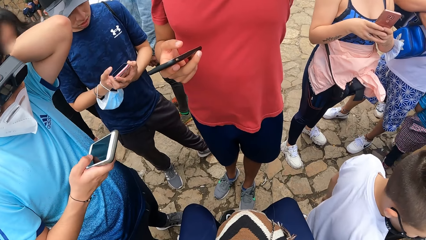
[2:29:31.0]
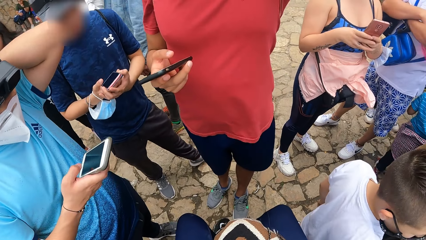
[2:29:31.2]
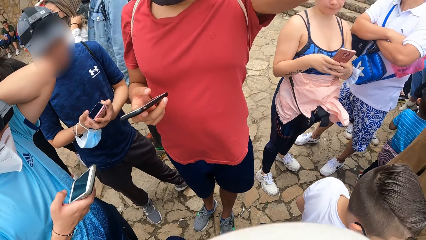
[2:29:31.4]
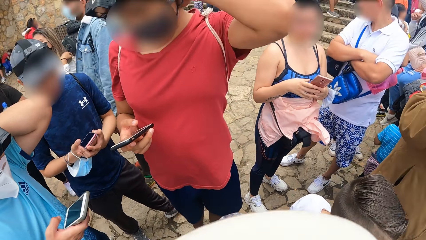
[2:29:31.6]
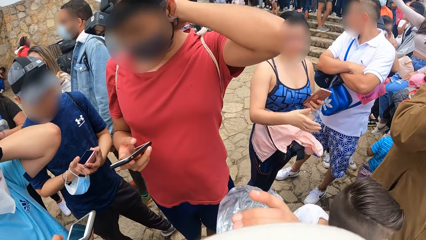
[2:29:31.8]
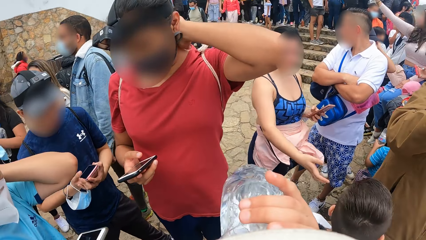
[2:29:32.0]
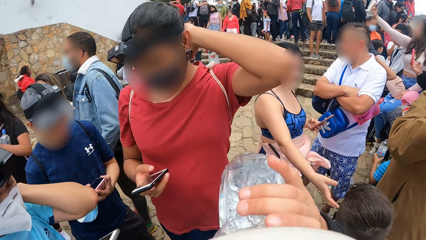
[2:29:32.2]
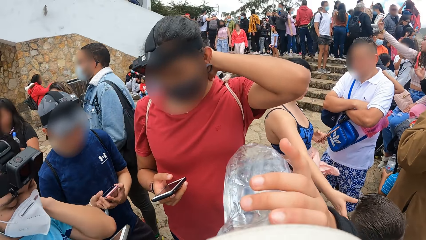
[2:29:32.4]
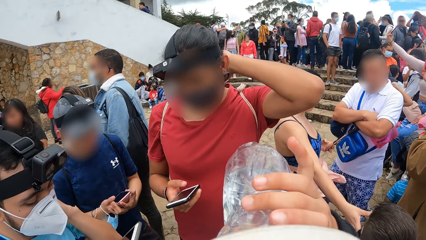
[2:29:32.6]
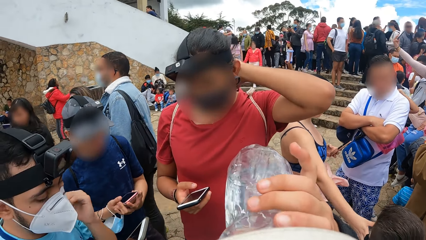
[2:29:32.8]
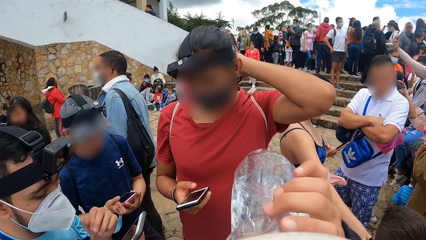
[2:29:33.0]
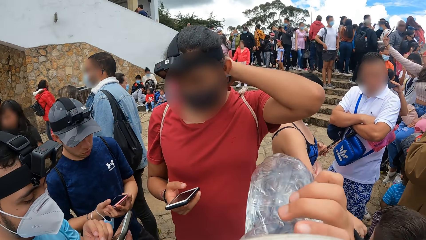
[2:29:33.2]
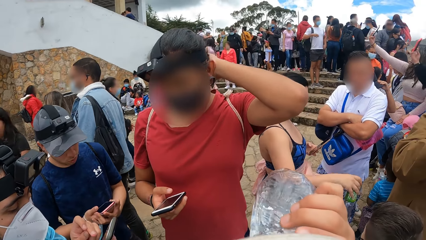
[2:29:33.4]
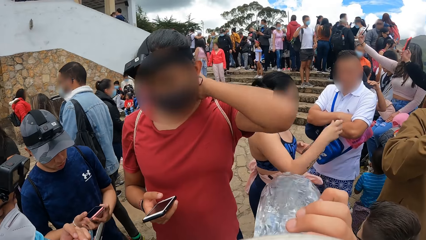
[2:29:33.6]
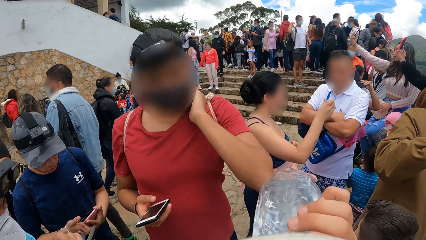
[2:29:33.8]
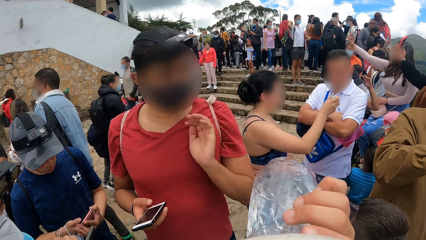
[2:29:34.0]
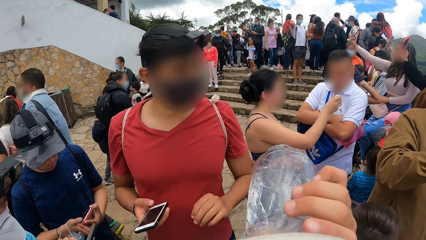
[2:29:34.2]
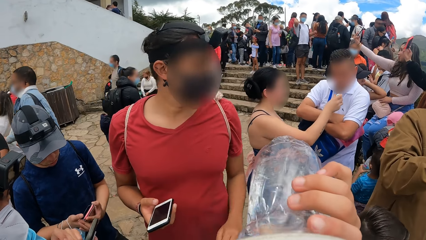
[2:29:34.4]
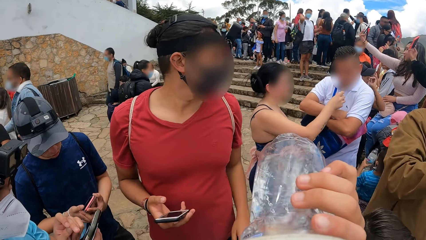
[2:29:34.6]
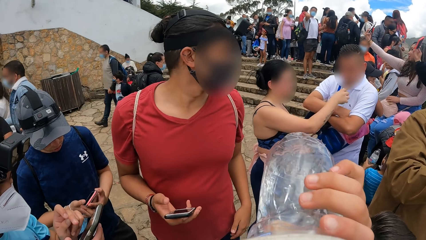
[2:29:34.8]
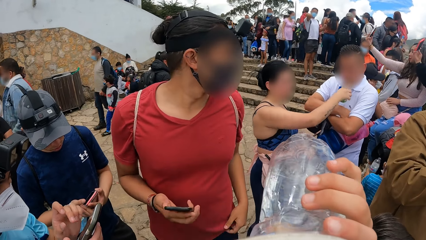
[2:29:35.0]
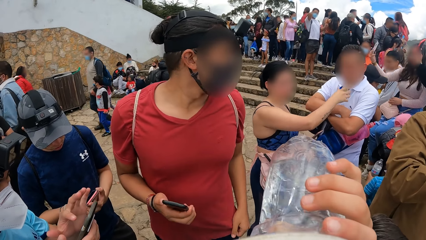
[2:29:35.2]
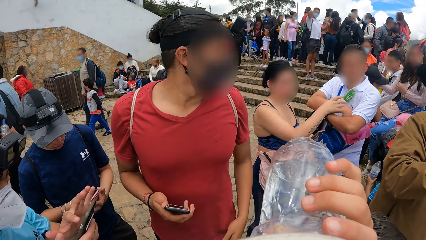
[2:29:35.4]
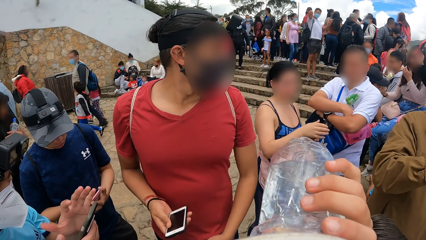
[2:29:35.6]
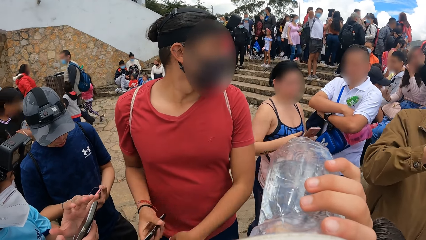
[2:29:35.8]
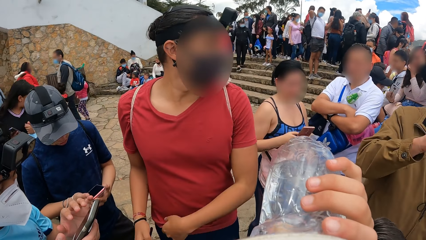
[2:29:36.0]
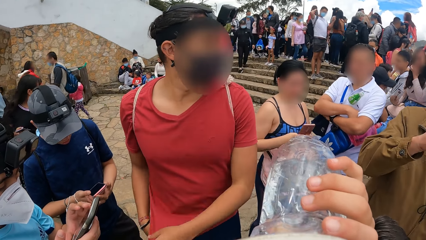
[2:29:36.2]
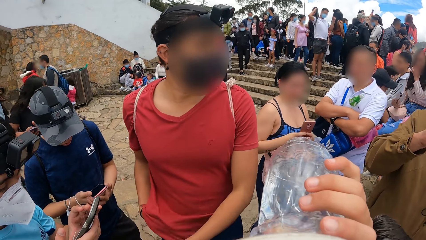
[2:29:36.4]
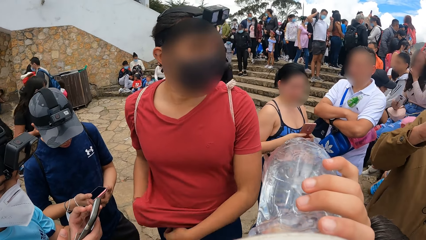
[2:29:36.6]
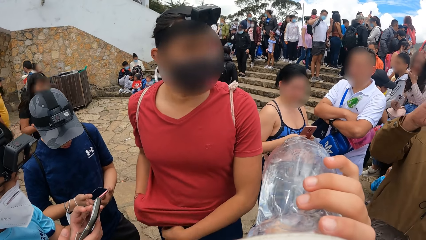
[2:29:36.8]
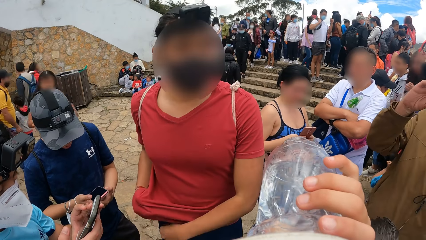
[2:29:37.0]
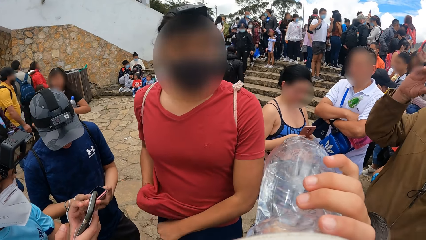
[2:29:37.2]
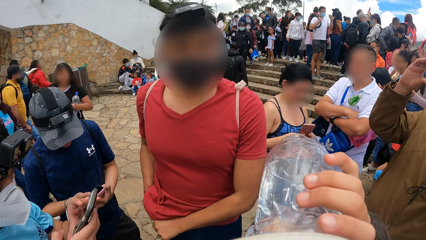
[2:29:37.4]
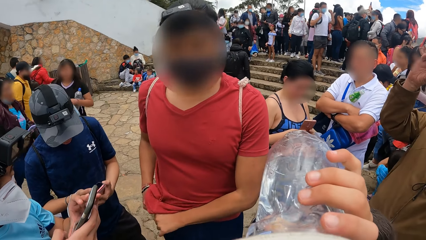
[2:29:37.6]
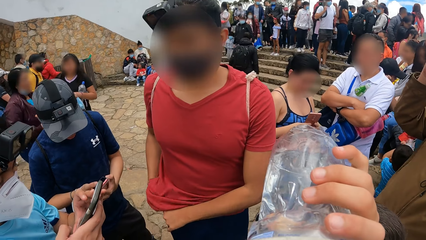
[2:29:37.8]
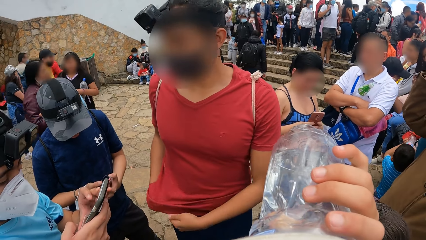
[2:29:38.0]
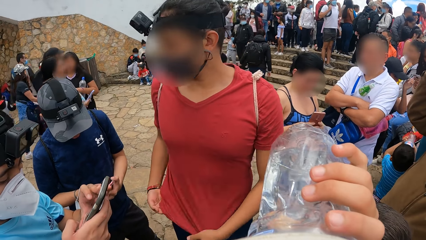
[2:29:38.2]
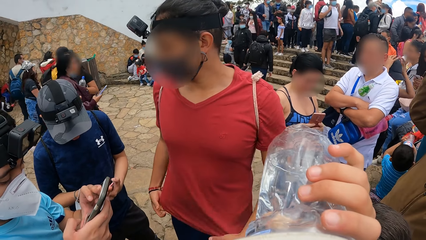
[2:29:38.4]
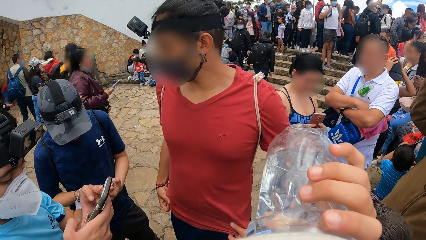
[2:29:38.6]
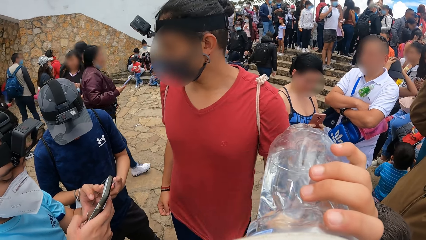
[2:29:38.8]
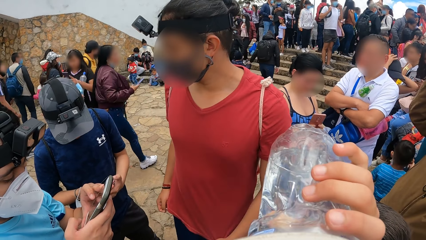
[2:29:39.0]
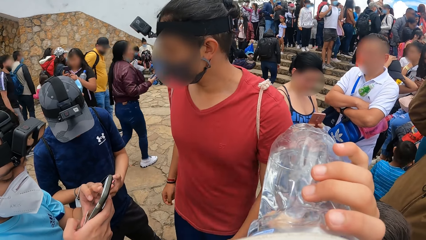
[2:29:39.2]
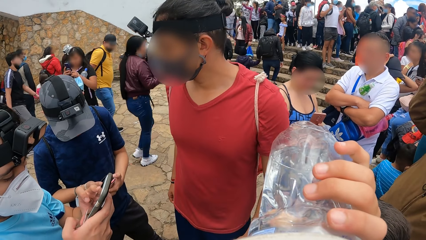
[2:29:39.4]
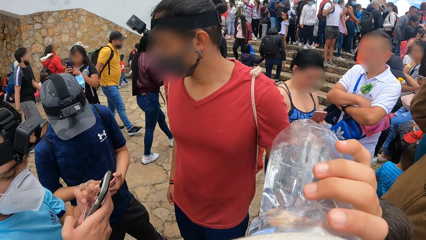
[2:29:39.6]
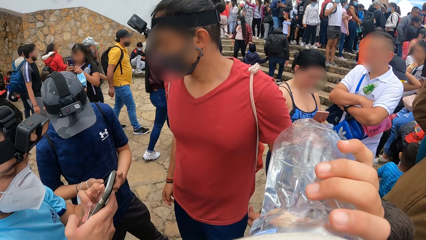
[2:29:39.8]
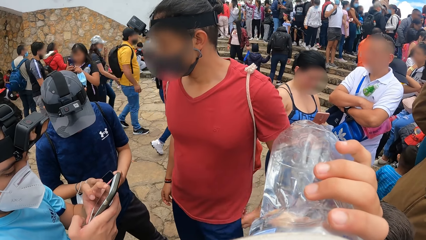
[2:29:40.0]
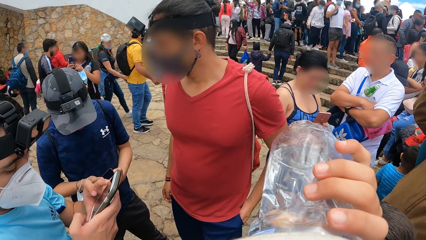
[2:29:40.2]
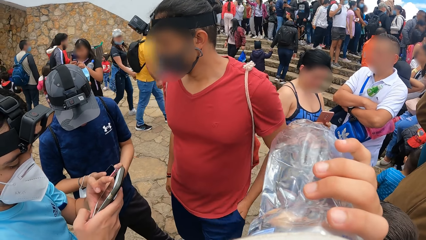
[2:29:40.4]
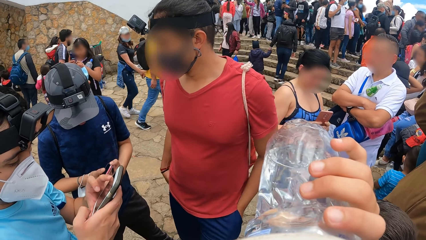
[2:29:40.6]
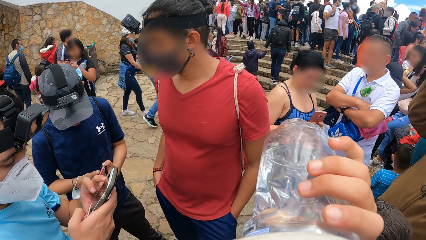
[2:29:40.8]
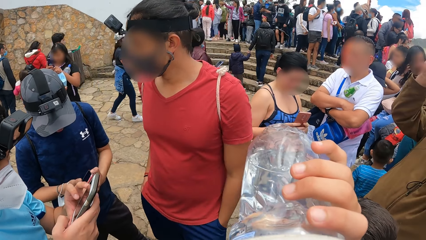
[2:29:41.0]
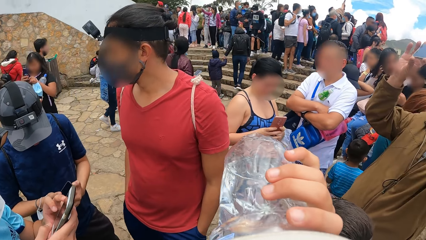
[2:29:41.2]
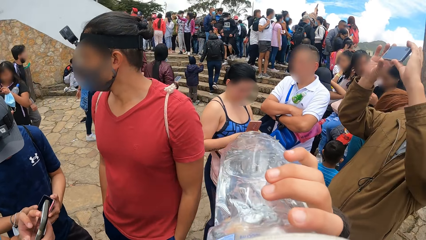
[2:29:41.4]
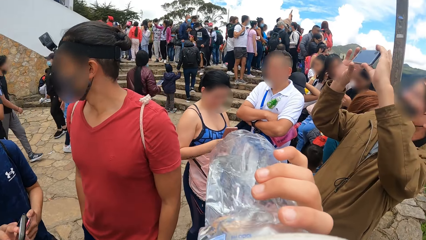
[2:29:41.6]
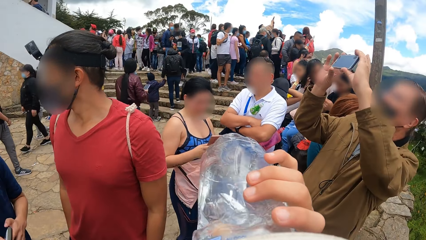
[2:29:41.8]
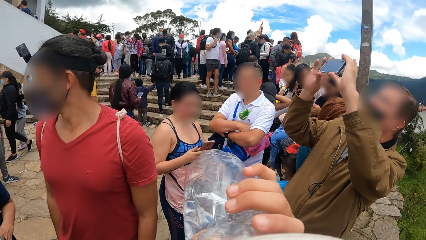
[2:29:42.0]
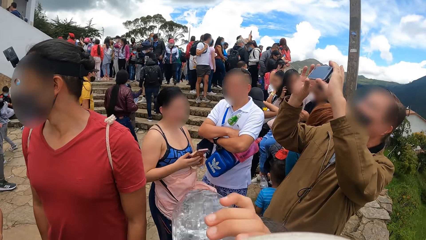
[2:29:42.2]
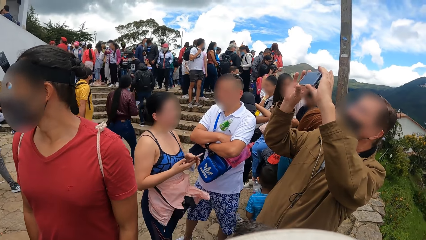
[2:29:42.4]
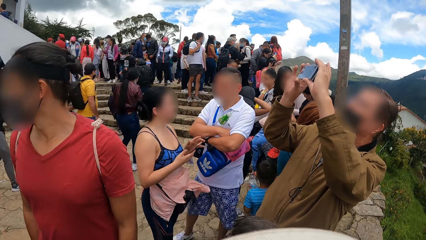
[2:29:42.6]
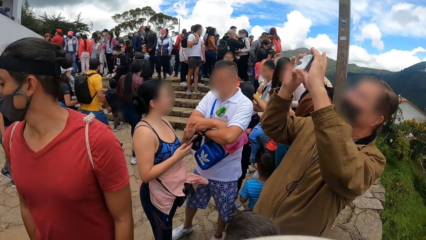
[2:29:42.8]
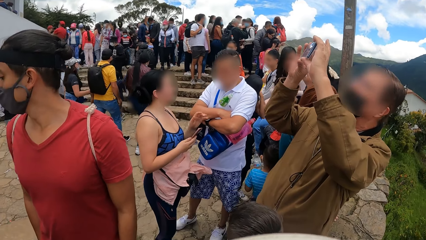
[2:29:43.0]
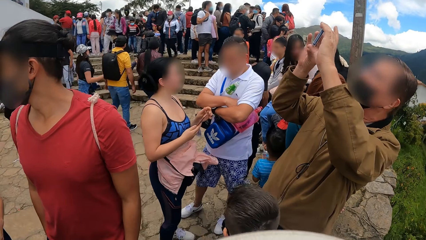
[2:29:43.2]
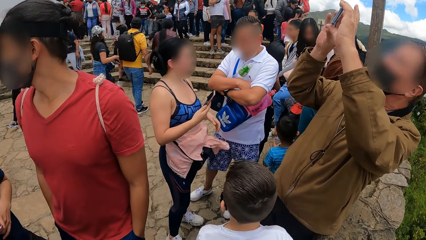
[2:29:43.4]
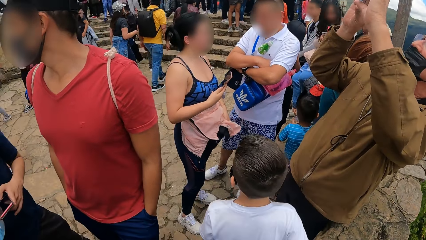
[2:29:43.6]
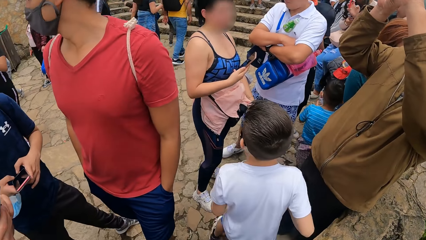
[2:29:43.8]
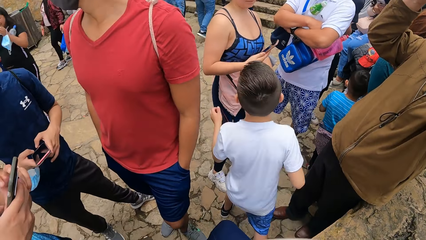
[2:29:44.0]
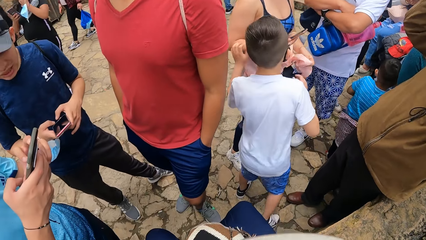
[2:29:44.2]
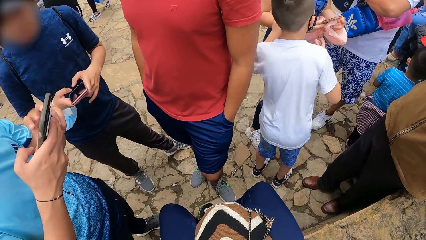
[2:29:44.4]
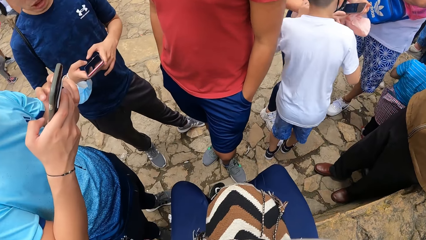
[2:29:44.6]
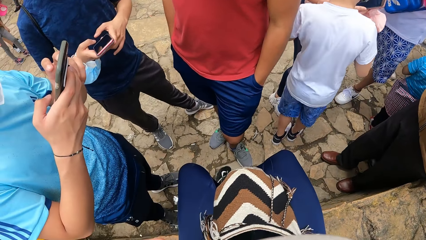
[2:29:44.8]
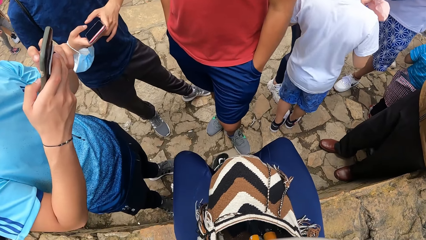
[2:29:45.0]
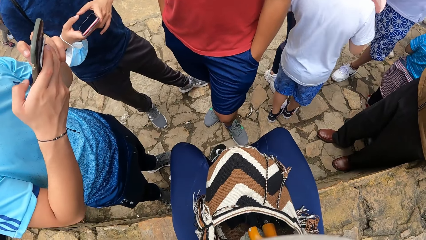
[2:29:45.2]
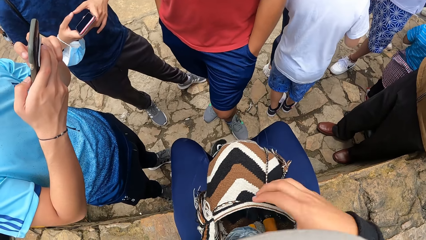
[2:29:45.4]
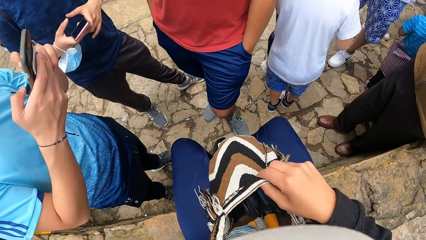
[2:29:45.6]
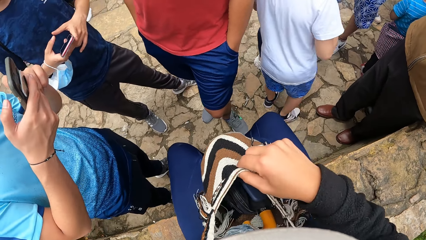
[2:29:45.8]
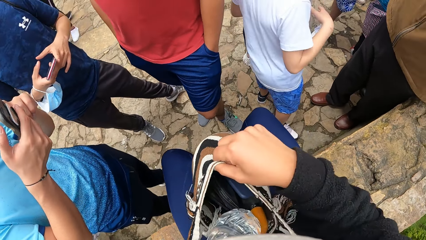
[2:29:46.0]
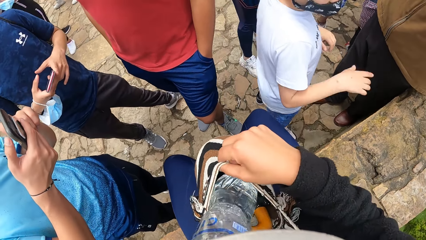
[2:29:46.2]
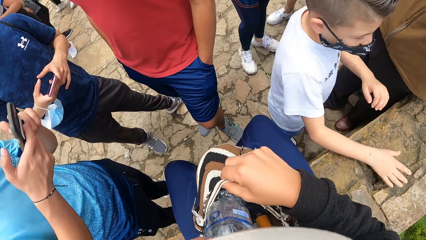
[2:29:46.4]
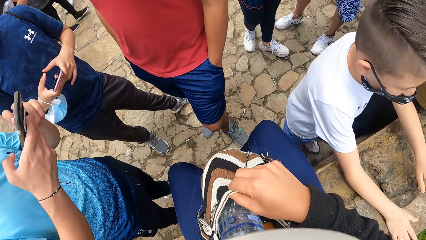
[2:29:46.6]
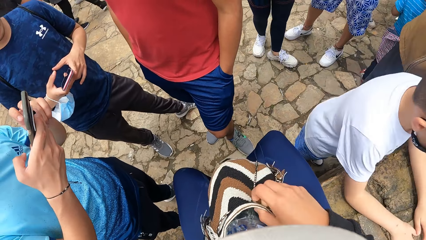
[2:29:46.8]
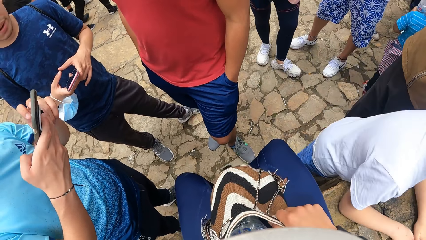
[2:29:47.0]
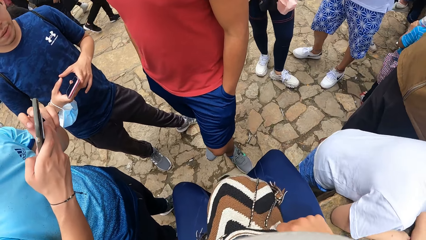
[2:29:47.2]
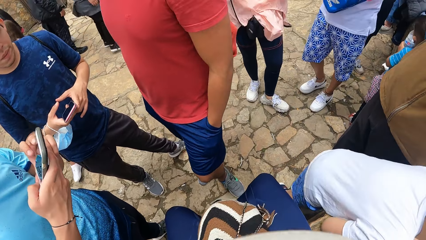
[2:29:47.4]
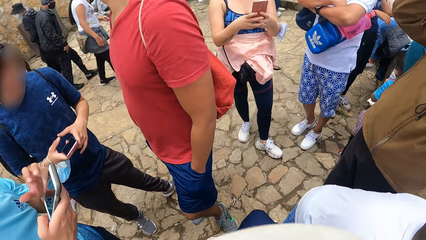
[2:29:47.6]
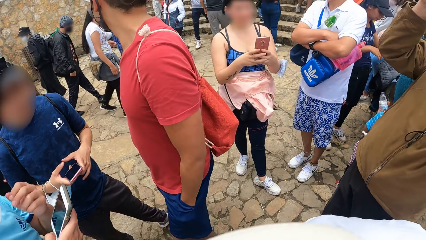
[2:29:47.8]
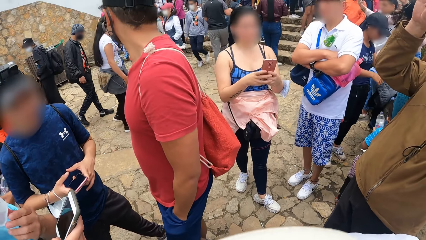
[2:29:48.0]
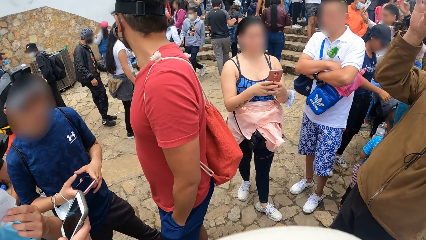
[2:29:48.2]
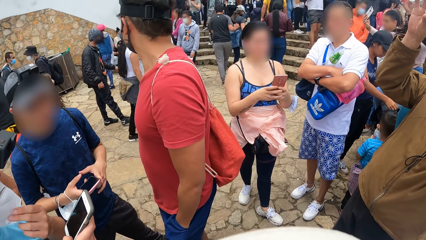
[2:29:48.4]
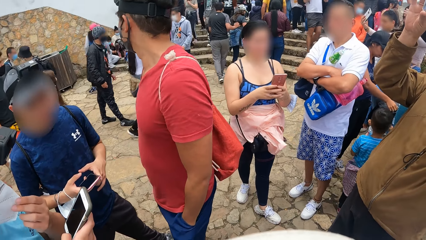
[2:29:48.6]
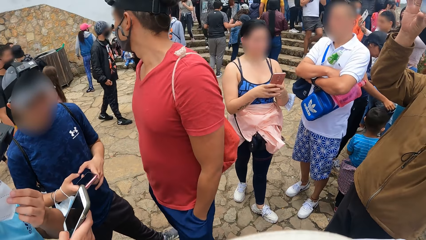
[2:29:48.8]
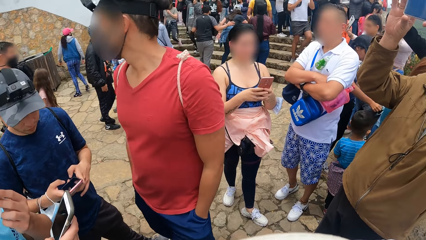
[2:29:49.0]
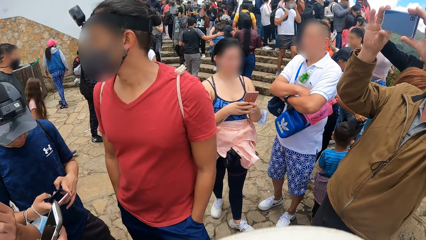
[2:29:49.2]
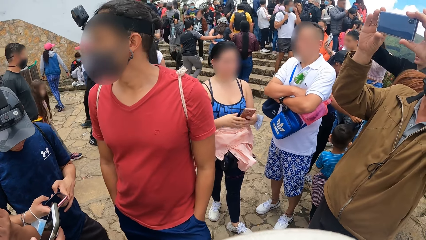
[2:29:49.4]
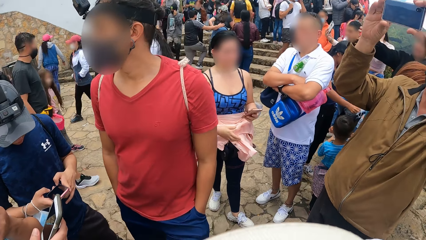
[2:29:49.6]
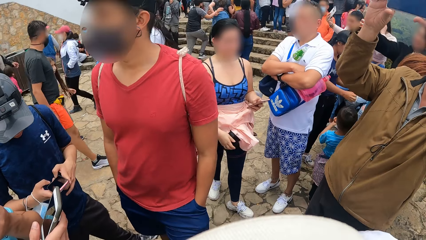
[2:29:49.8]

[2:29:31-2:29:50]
The camera wearer drinks water from a bottle in his right hand. A man puts his phone under his cloth with his right hand. The camera wearer holds the bag with his right hand. He drops the bottle of water in the bag with his left hand.
